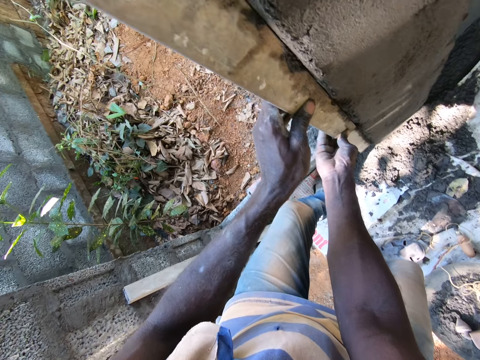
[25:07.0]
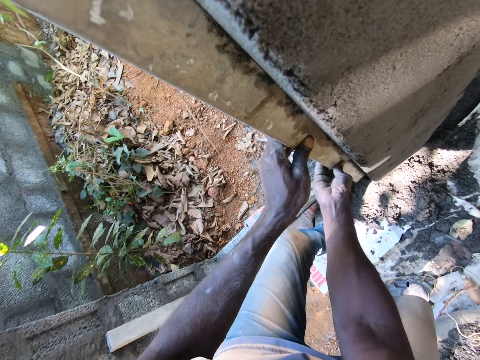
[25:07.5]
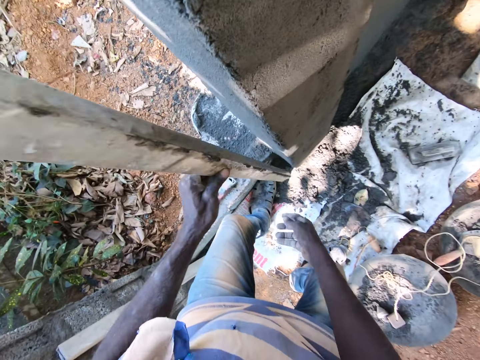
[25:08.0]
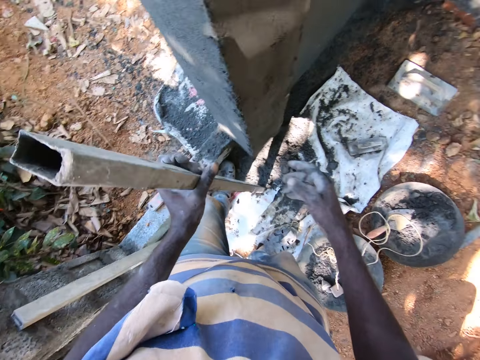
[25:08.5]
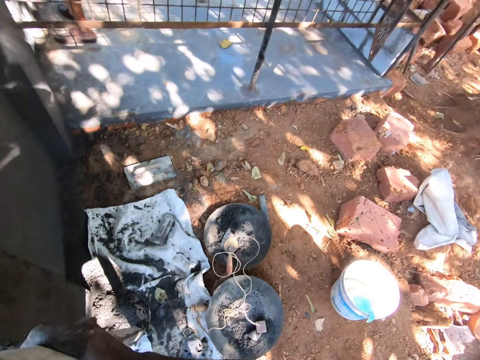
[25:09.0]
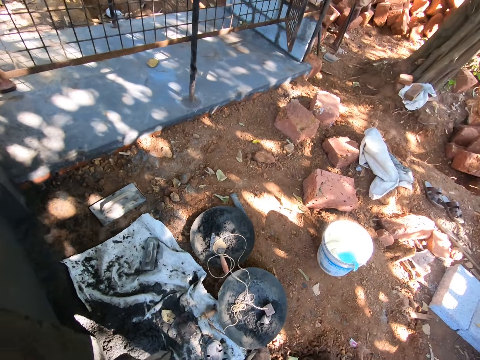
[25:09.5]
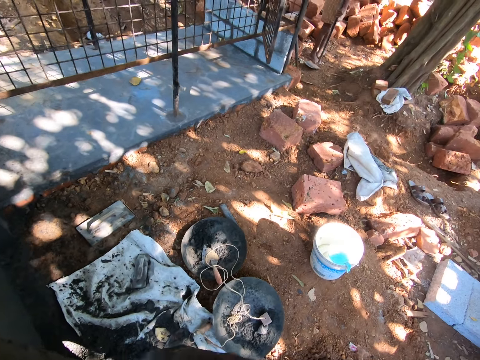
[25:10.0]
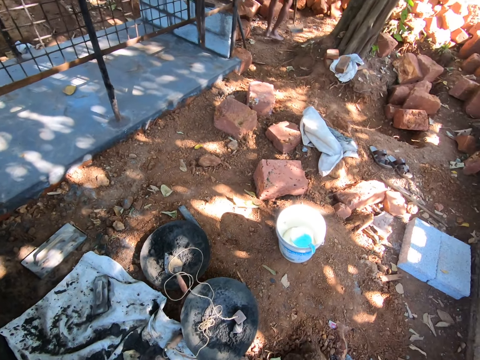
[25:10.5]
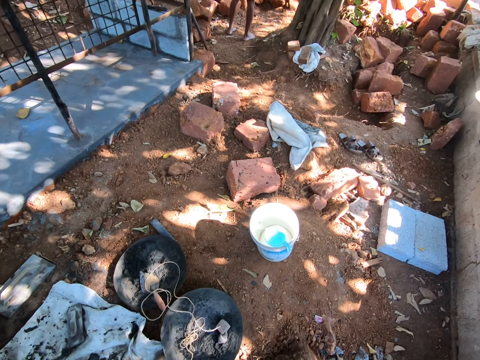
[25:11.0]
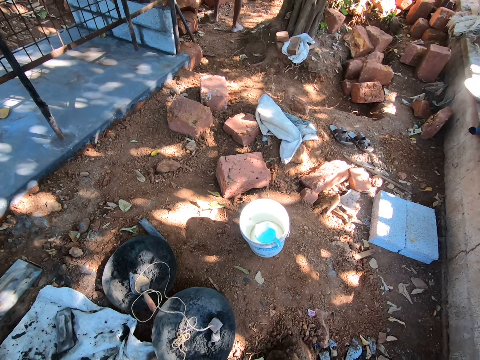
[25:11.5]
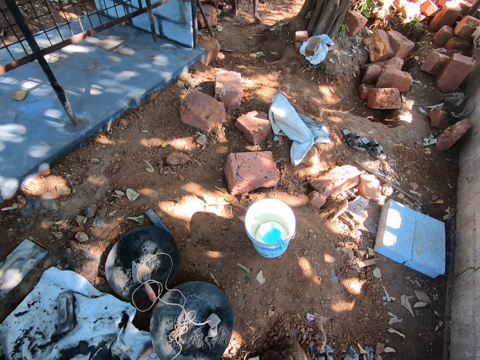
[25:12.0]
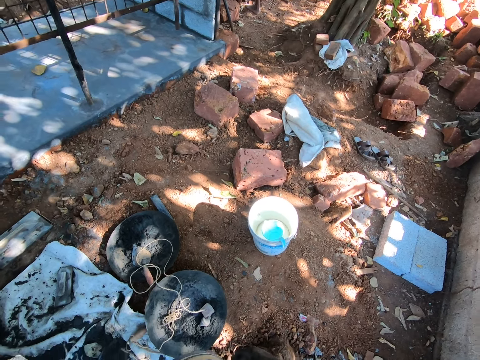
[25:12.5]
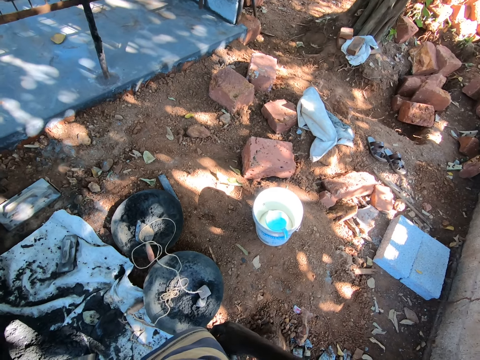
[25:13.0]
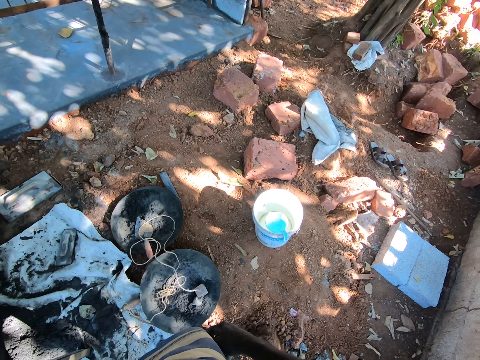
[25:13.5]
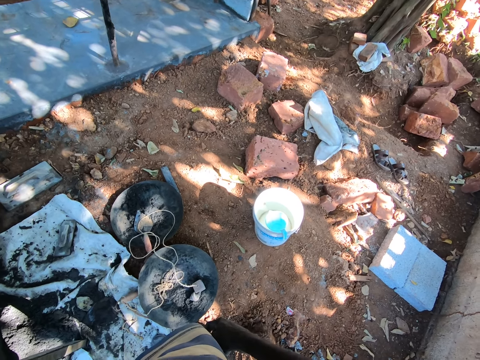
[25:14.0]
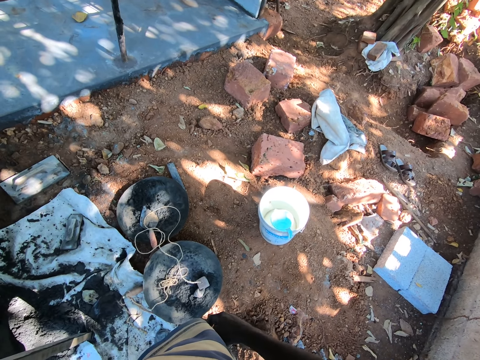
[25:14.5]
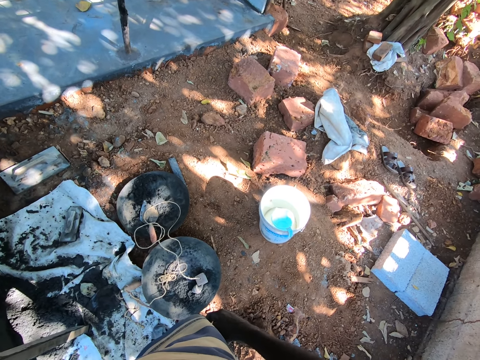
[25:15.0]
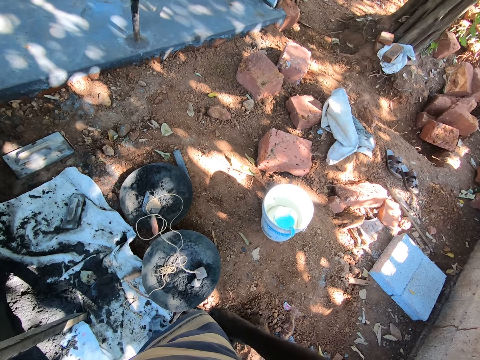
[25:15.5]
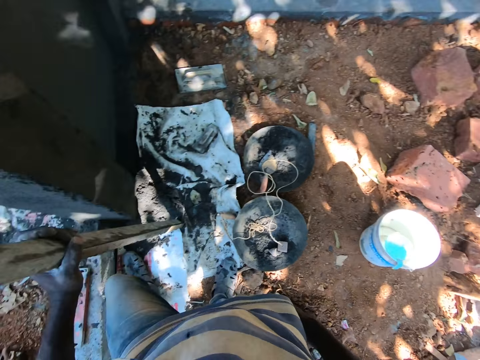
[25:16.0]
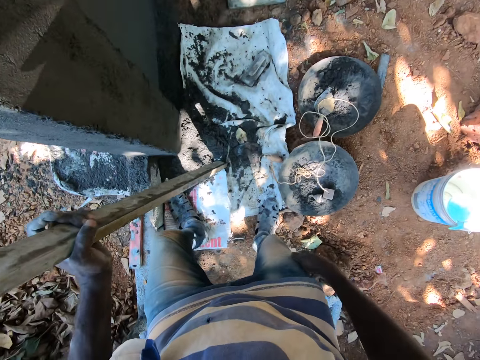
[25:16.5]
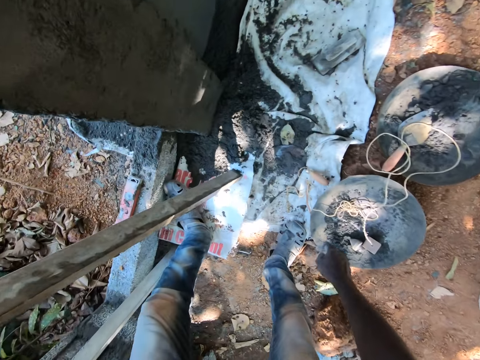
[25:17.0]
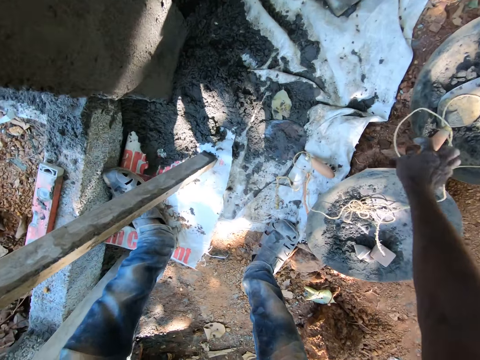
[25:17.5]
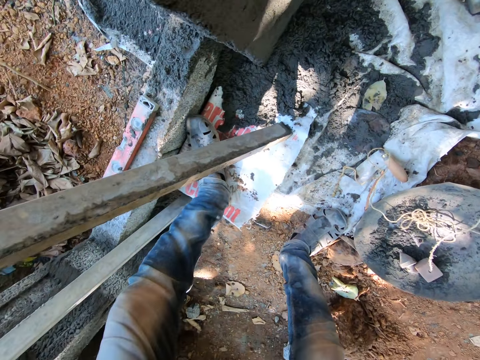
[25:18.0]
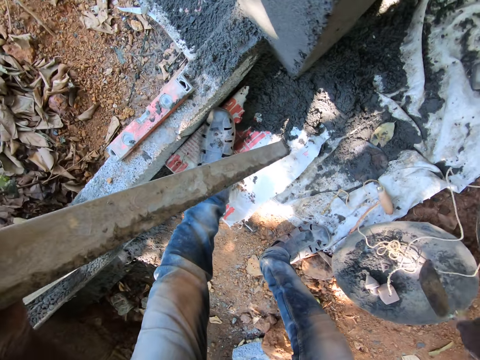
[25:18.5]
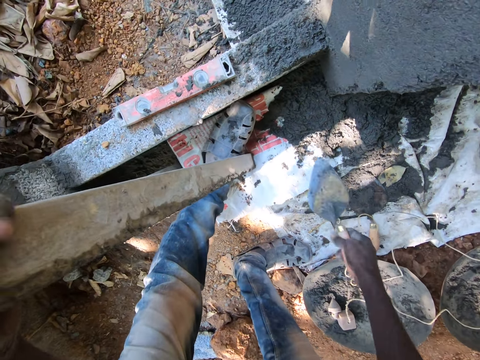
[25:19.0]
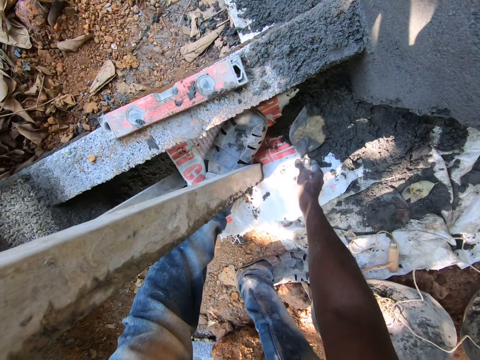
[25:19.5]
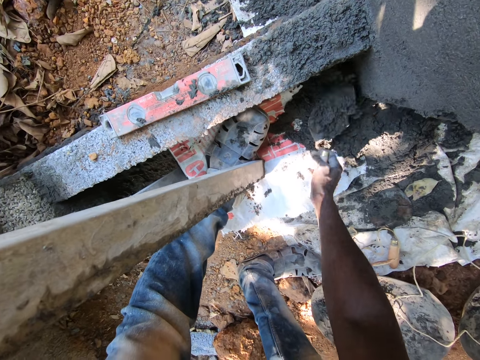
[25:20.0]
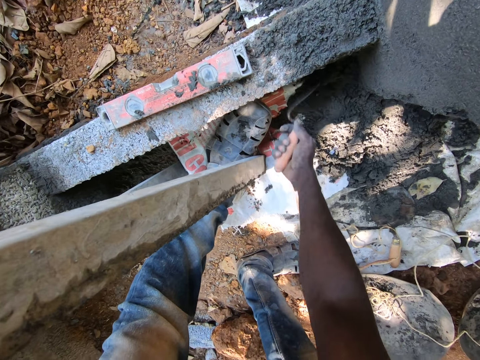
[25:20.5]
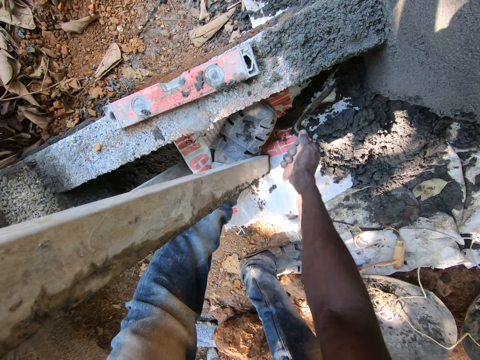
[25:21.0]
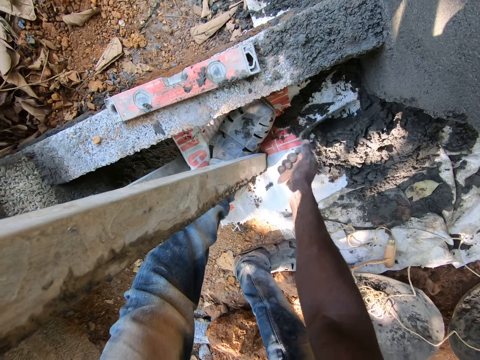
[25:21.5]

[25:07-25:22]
The camera wearer stares at the wall. A man holds a hoe with his right hand. The camera wearer looks around. He picks a hand trowel from a head pan with his right hand. He scoops mortar from the polythene sheet with the hand trowel in his right hand. He moves the mortar with the trowel.

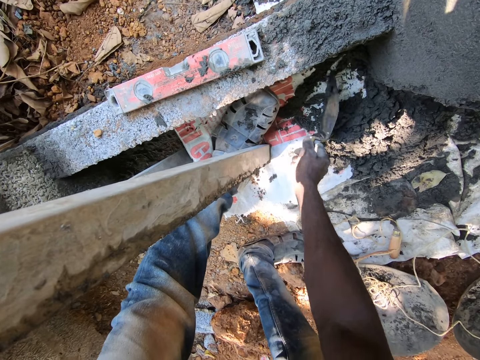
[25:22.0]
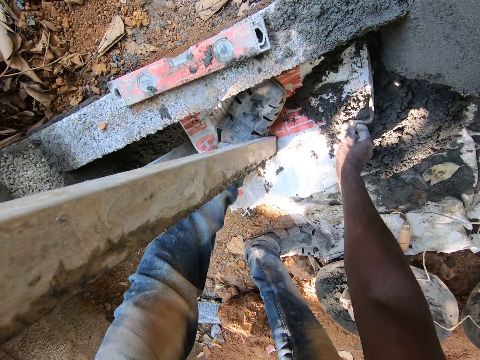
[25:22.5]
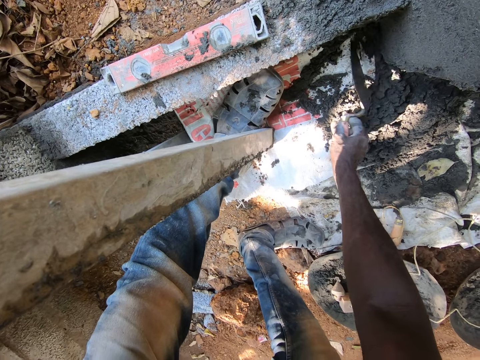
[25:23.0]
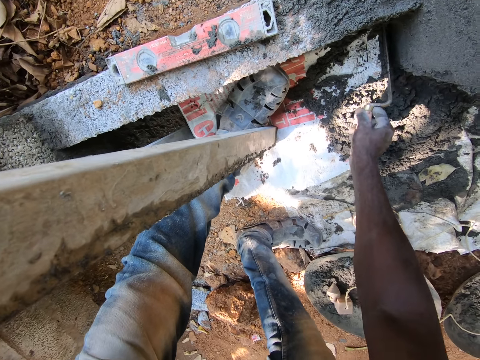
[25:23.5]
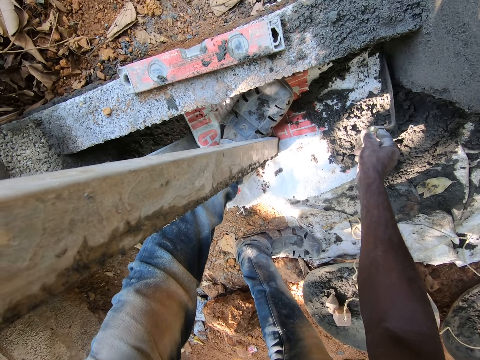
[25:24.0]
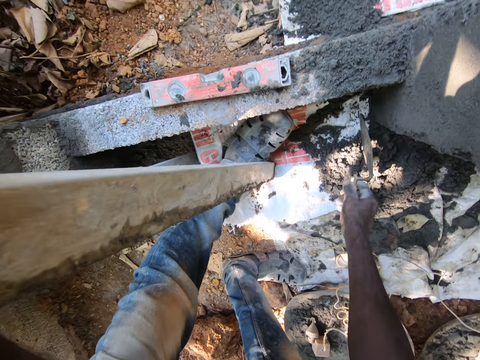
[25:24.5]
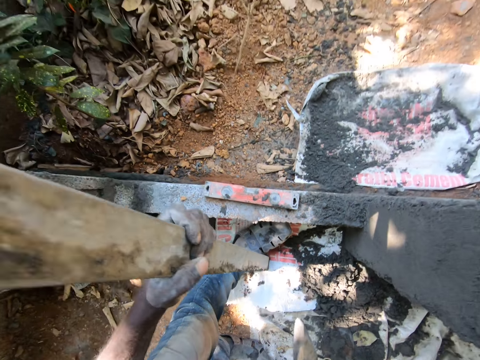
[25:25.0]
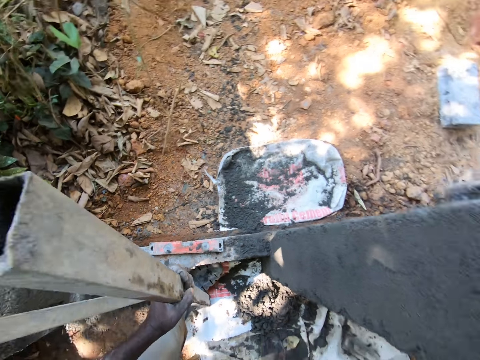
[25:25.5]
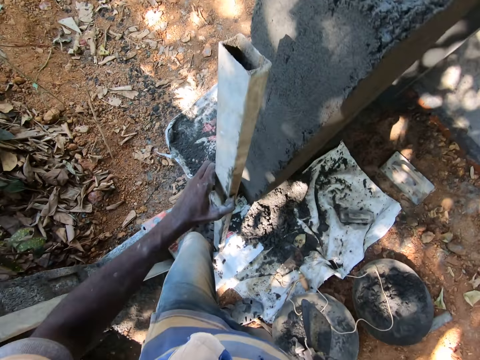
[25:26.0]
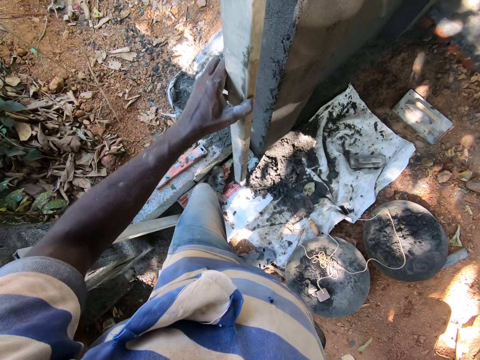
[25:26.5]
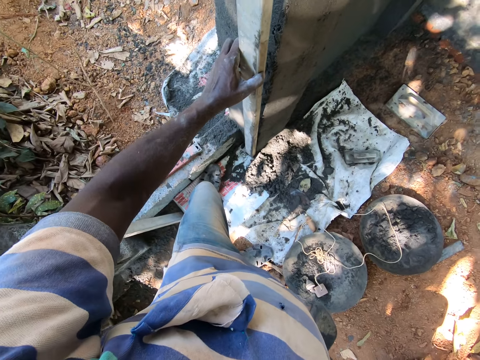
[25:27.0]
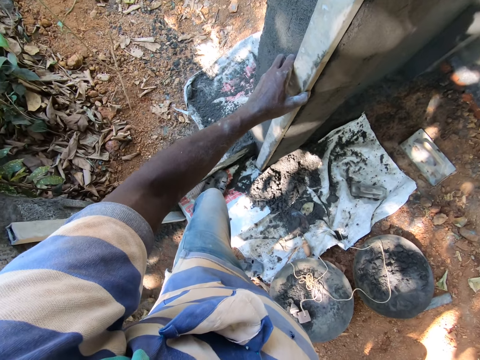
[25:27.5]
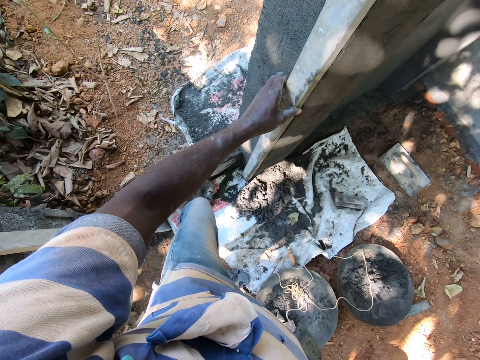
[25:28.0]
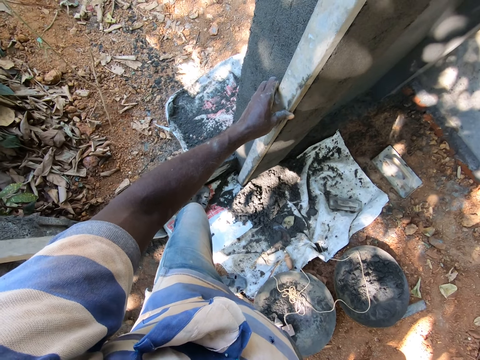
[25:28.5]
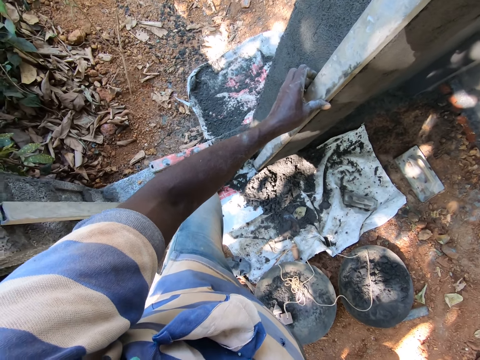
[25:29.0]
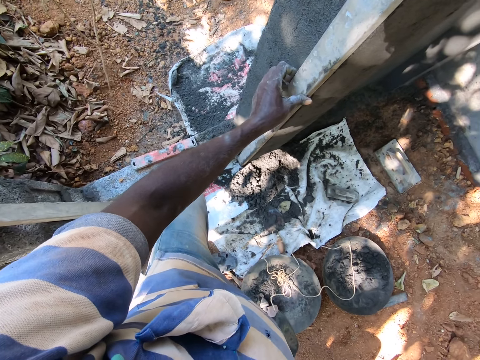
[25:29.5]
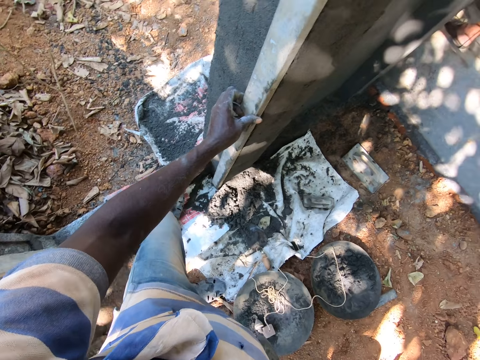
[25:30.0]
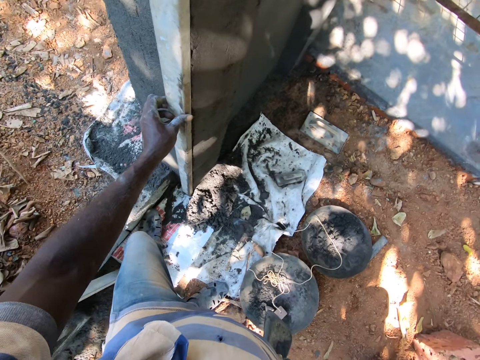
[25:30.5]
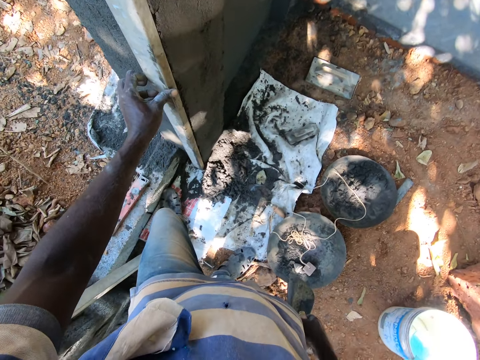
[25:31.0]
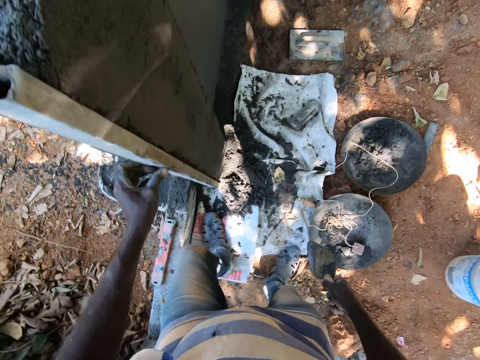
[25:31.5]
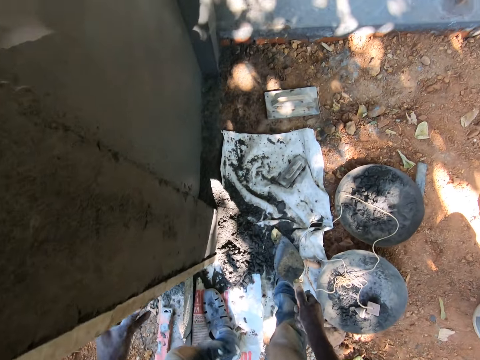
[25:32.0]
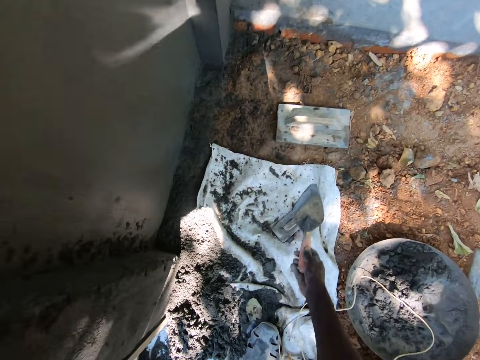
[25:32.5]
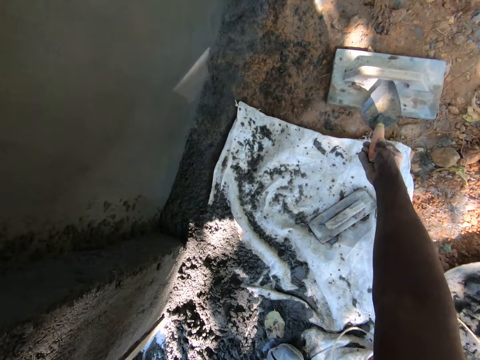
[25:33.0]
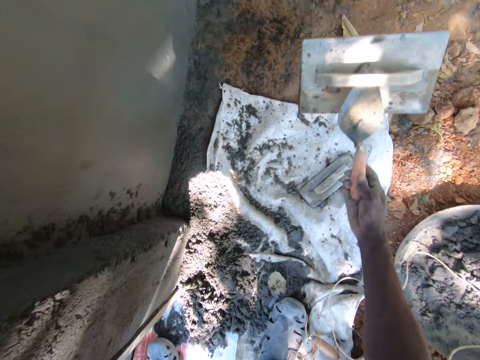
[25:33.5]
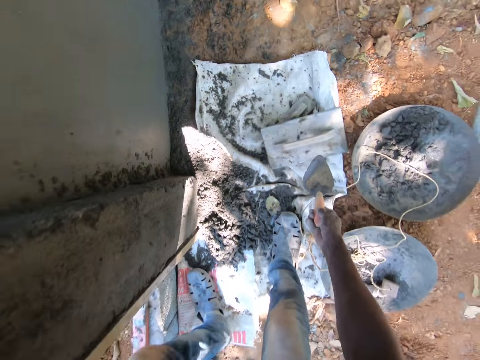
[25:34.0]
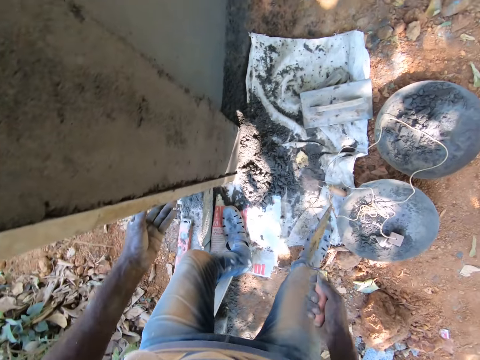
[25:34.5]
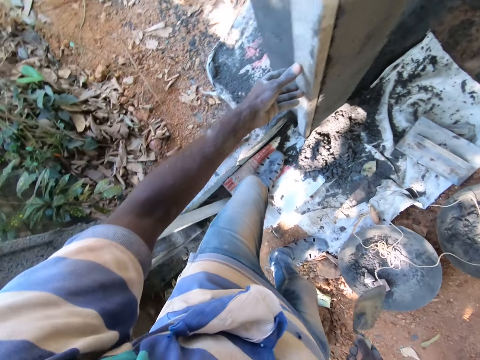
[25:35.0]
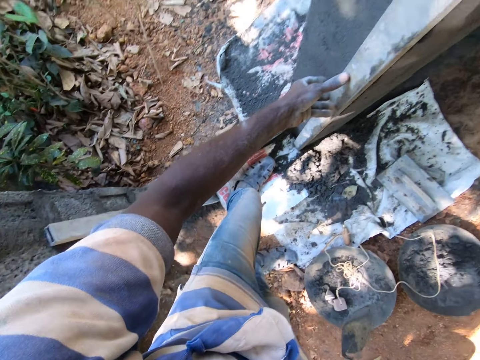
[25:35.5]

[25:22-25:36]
The camera wearer smoothens mortar on the wall with the hand trowel in his right hand. He spits saliva on the floor. He places the iron rod on the wall with his left hand. He converses with the man. He picks a hand float with the hand trowel in his right hand. He drops the hand float on the polythene sheet.
